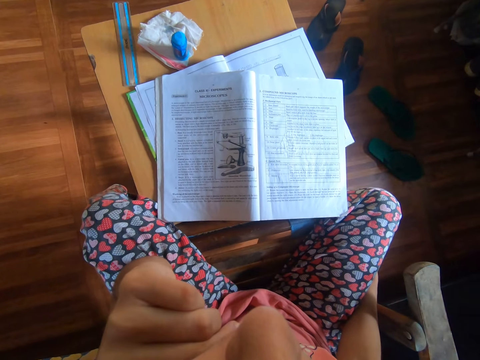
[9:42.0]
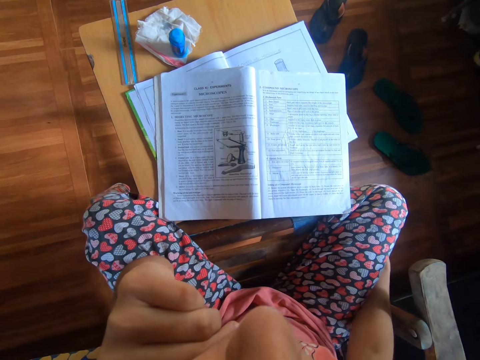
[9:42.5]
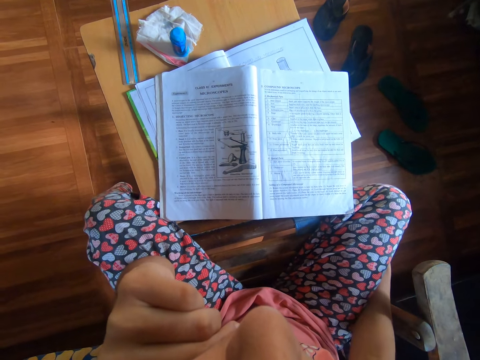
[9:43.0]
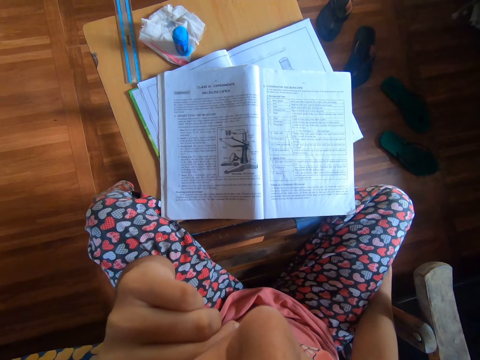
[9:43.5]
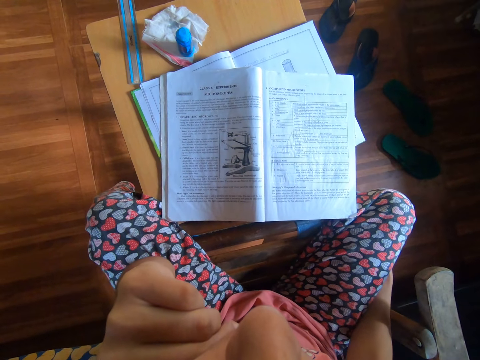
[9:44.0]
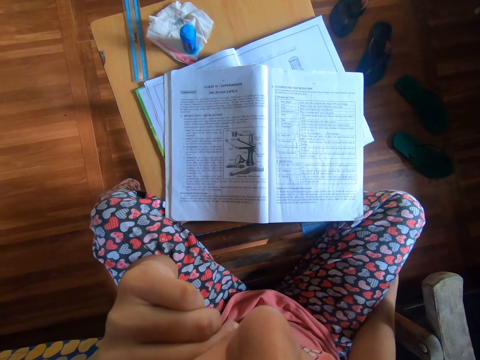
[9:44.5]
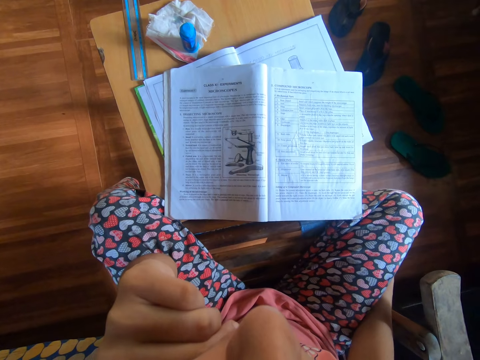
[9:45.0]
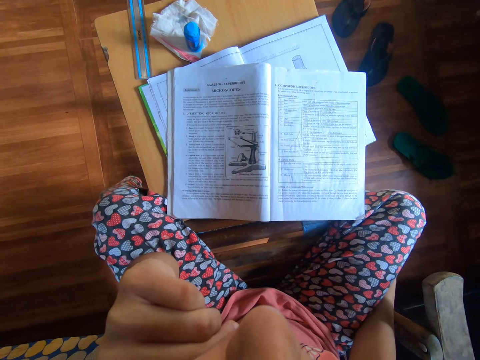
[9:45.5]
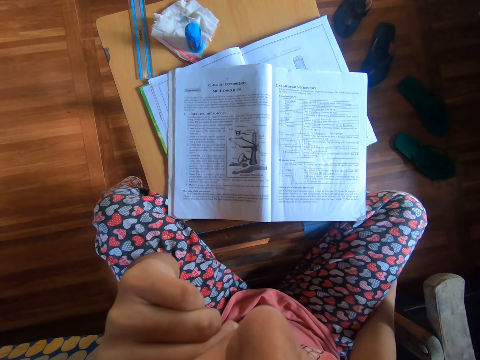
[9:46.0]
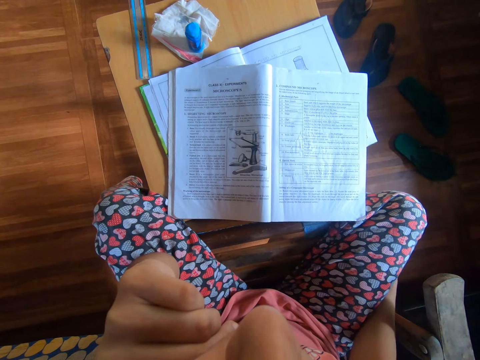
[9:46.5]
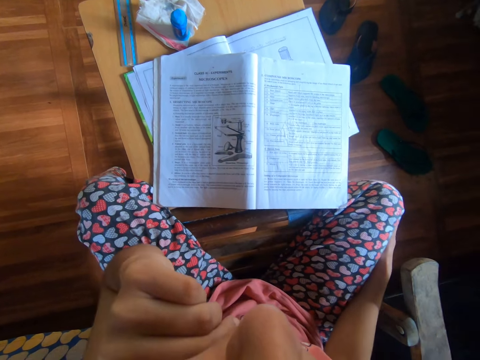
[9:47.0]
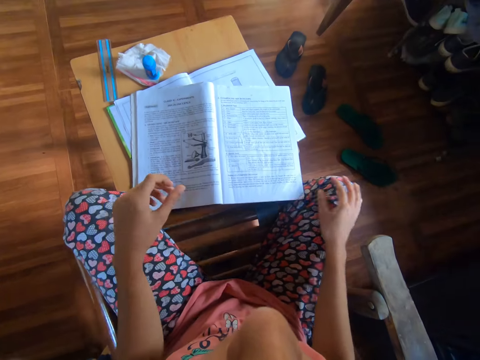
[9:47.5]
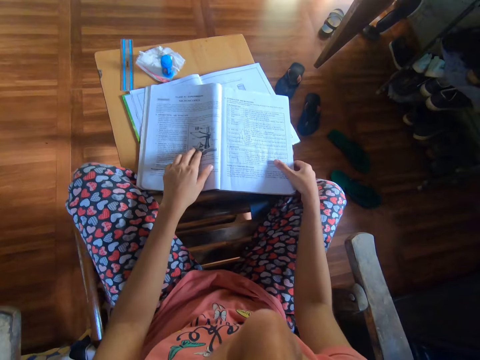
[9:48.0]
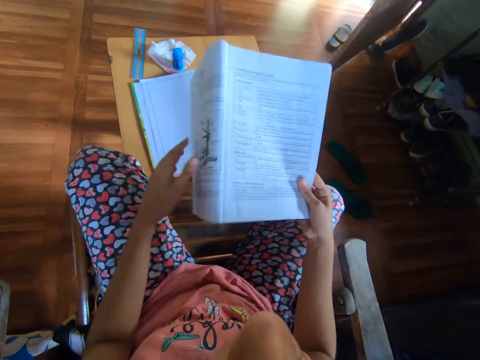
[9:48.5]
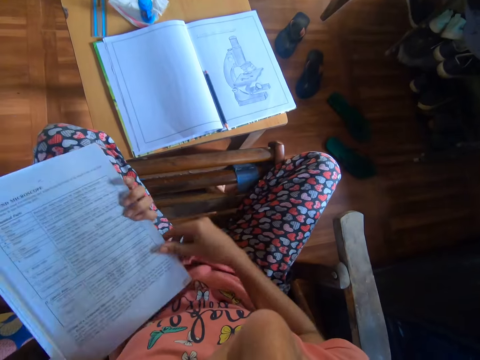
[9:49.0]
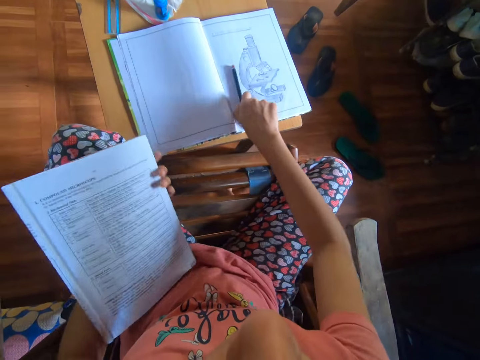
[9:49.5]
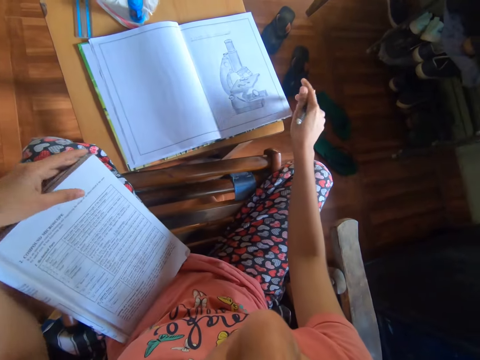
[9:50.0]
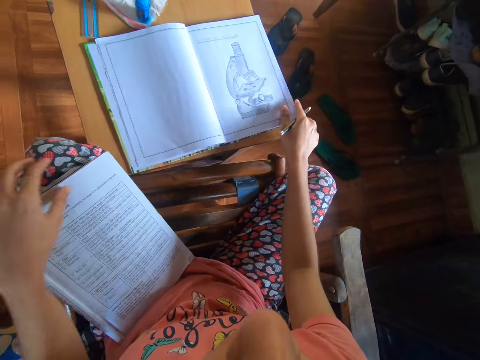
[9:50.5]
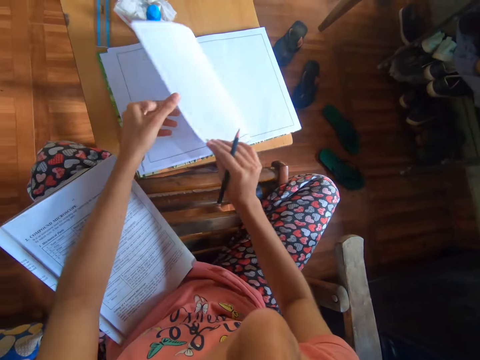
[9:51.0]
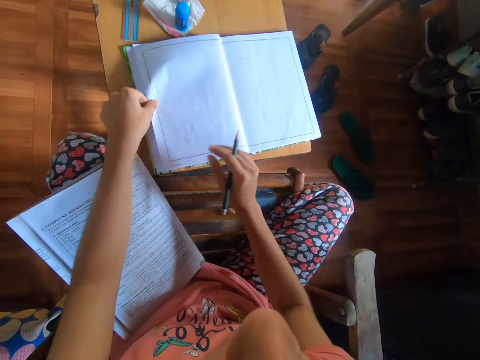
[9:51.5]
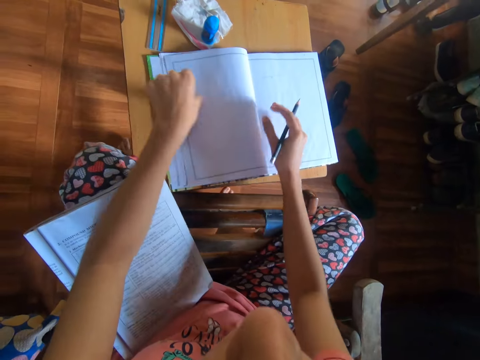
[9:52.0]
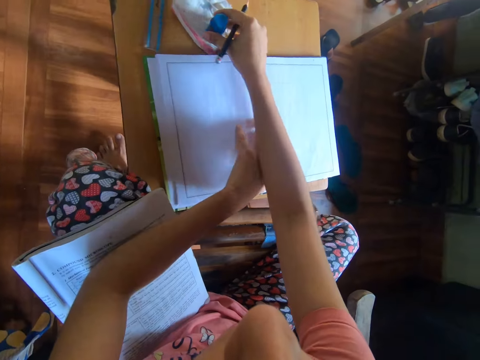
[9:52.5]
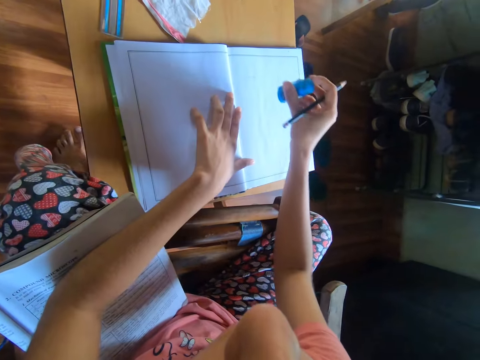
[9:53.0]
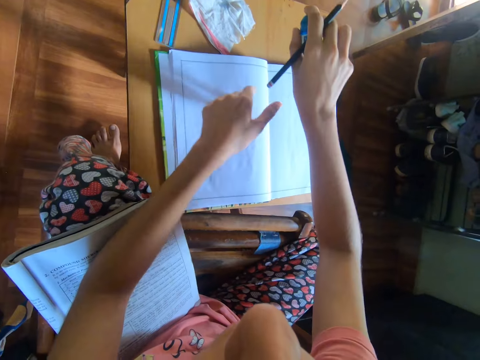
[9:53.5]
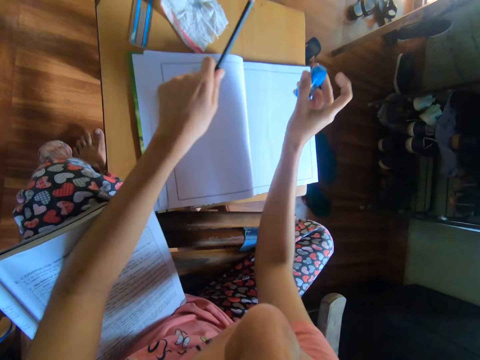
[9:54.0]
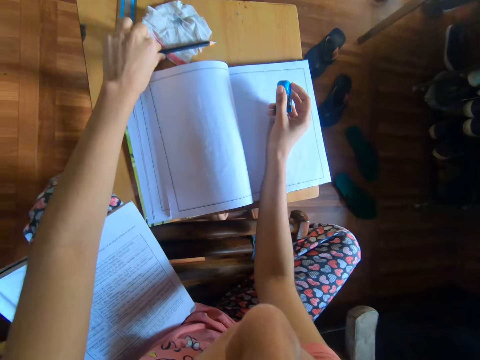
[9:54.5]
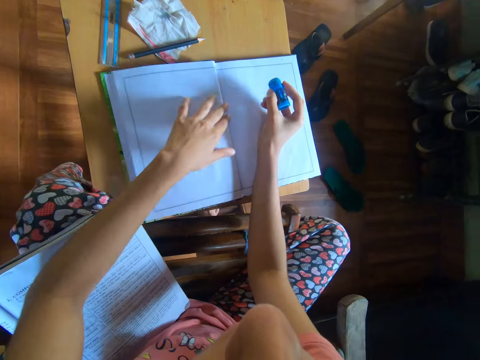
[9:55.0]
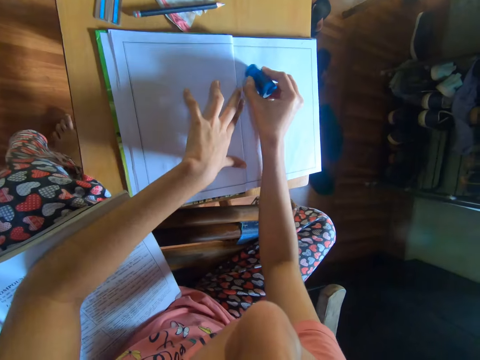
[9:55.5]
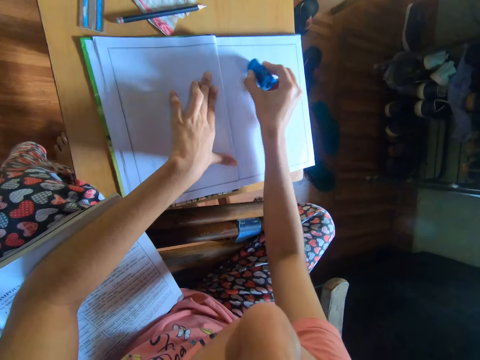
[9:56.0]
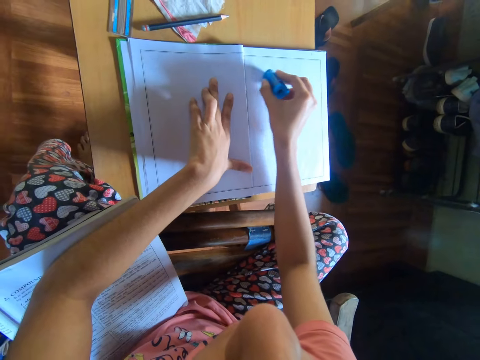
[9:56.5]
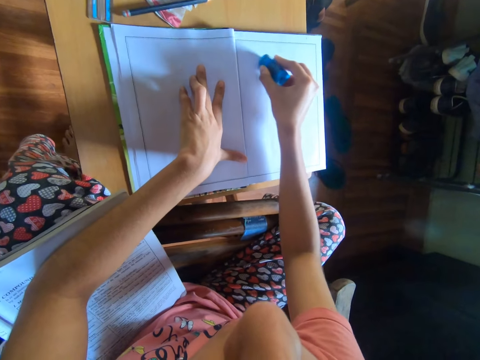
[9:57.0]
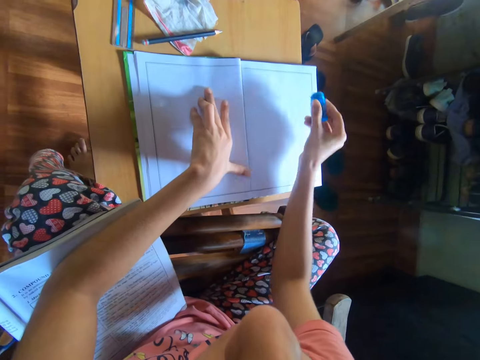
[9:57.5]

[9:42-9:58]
The camera wearer takes the book from the table with both hands. She places the book on the arm. She holds the book in her left hand. She takes a pencil from the book with her right hand. She flips through a page of the book with her right hand. She holds the page with both hands. She takes an eraser from the table with her right hand. She moves the pencil from her right hand to her left hand. She drops the pencil on the table with her left hand. She cleans the page of the book with the eraser in her right hand.

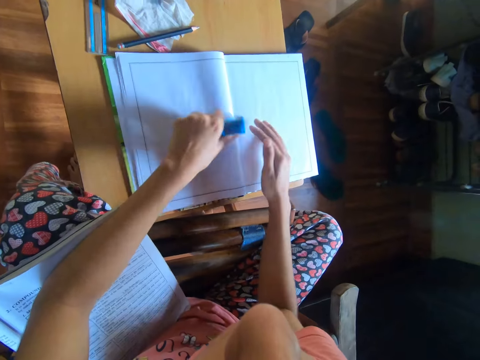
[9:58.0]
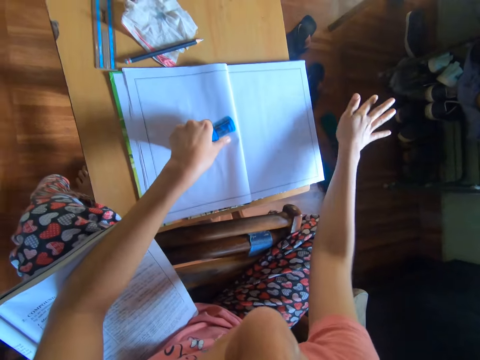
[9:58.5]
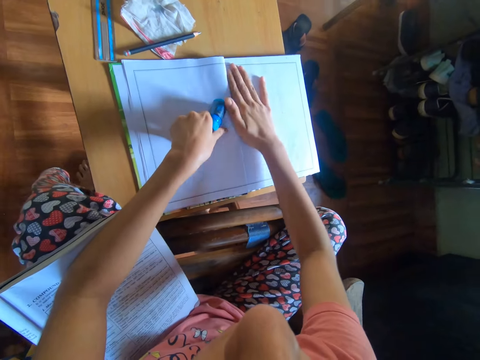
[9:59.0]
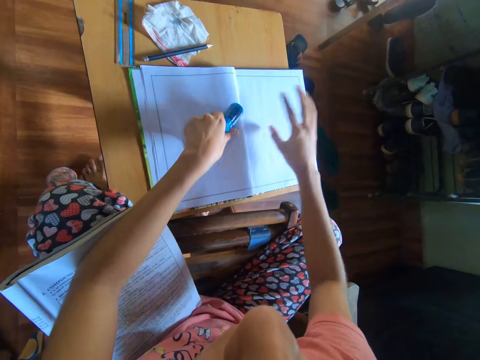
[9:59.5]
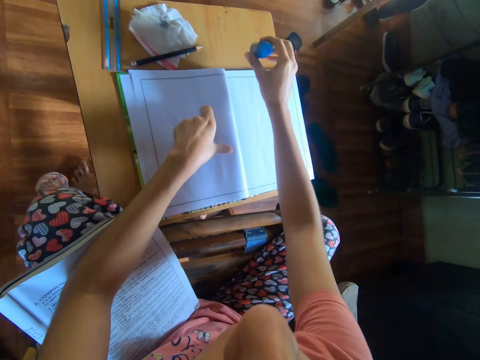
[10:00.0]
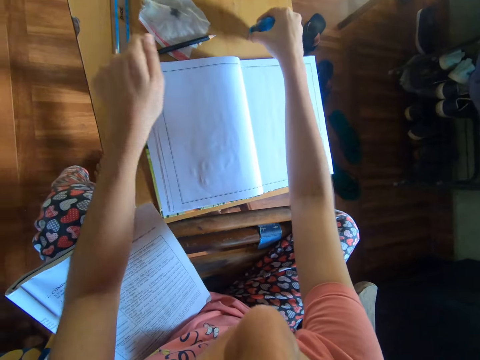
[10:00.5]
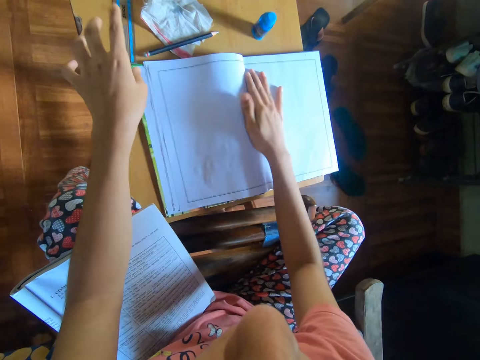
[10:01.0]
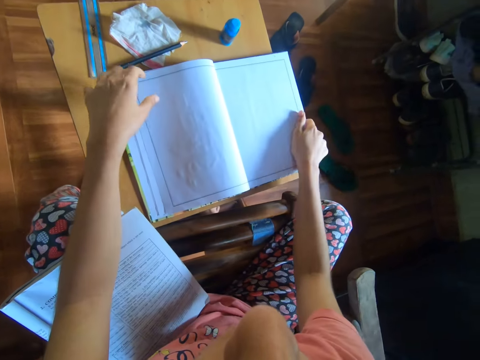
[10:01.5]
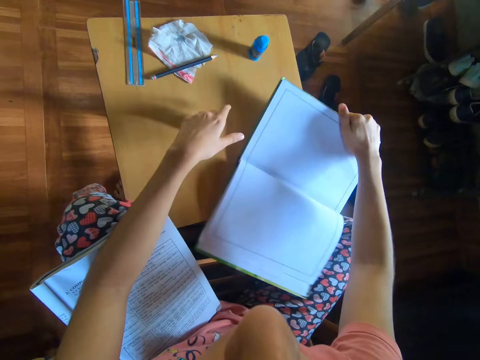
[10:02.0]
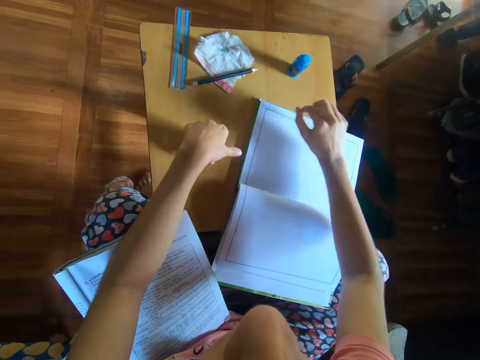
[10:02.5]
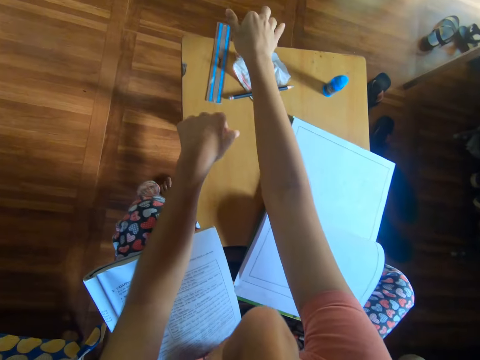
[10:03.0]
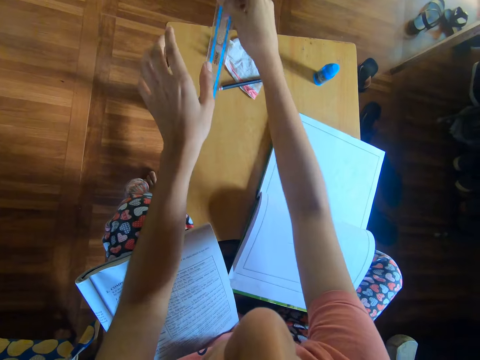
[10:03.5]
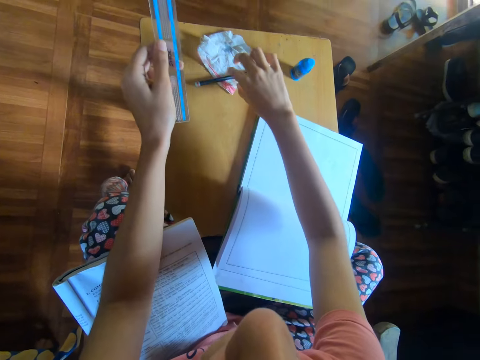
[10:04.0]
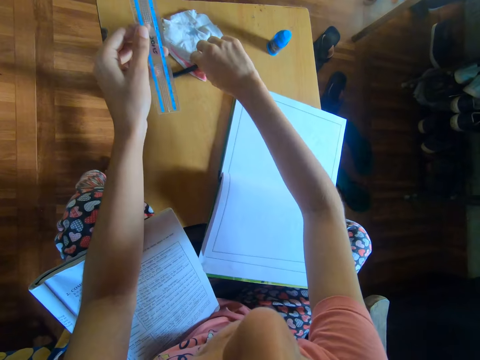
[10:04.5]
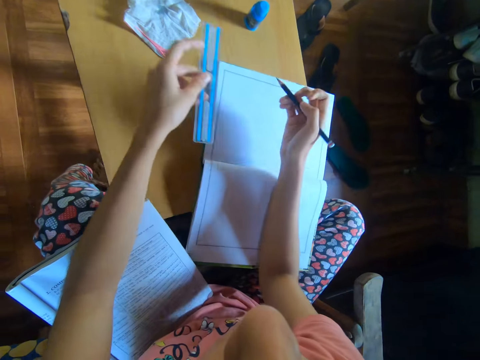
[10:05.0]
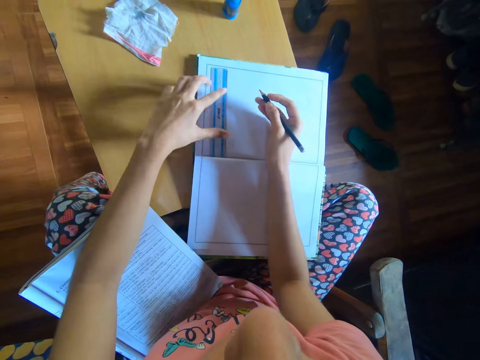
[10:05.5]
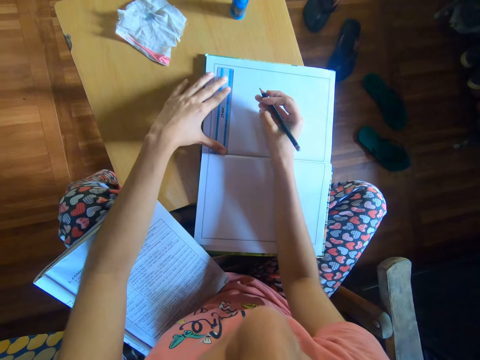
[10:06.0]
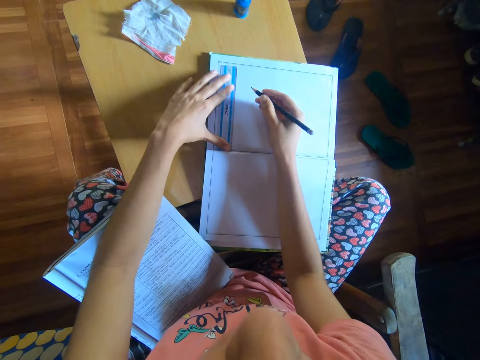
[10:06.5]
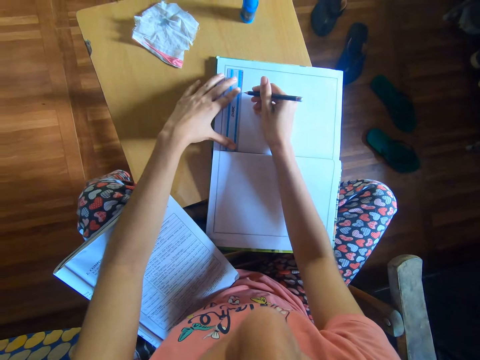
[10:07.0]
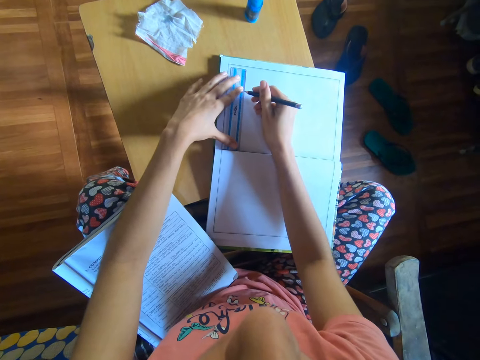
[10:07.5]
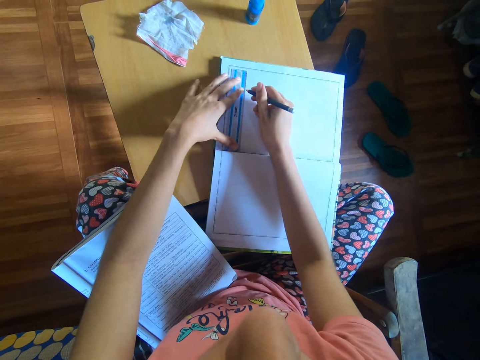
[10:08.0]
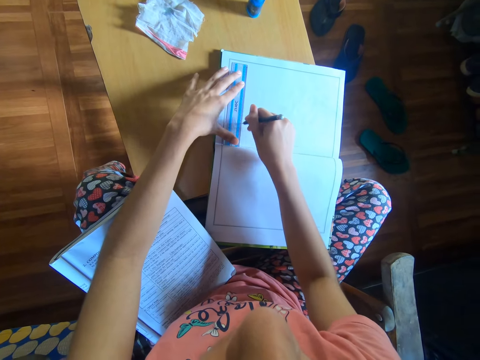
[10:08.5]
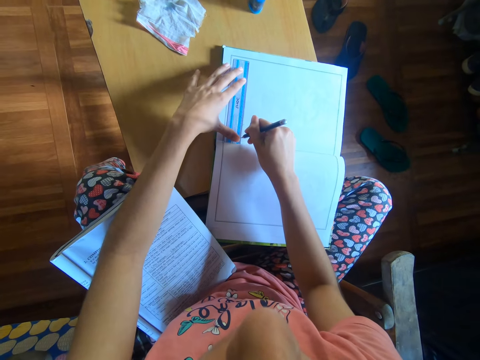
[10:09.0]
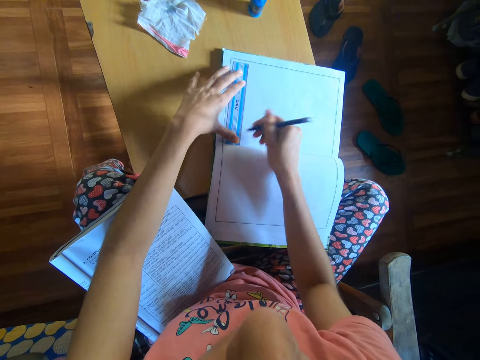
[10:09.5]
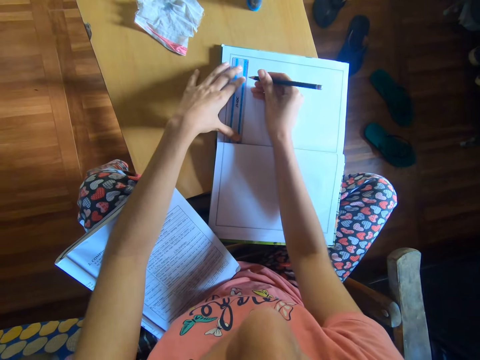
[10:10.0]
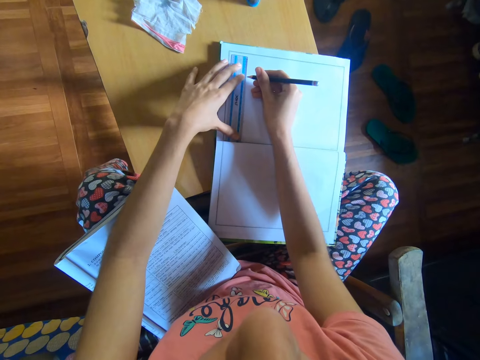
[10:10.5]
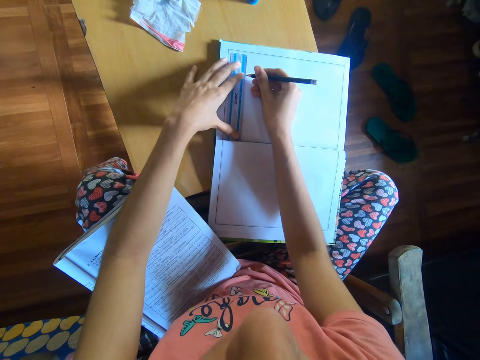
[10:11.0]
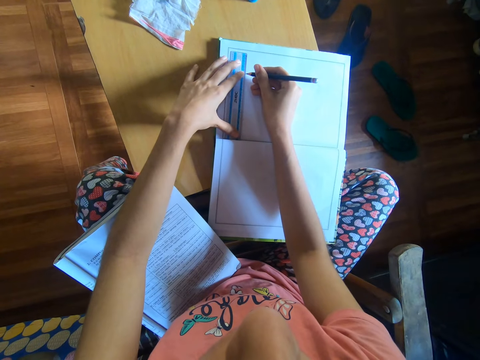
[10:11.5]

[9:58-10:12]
The camera wearer moves the eraser in her right hand to her left hand. She cleans the page of the book with her right hand. She moves the eraser in her left hand to her right hand. She drops the eraser on the table with her right hand. She turns the book. She adjusts the book with her right hand. She takes a ruler from the table with her right hand. She moves the ruler from her right hand to her left hand. She takes the pencil from the table with her right hand. She places the ruler on the page of the book with her left hand. She draws a line on the page of the book with the pencil in her right hand.
